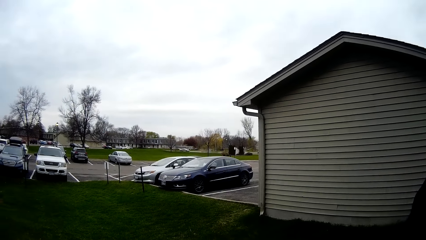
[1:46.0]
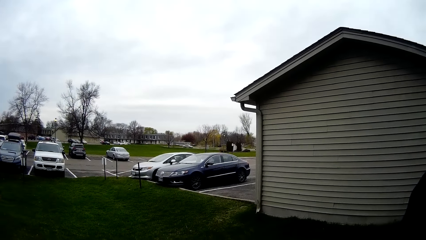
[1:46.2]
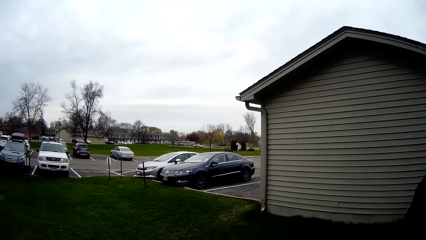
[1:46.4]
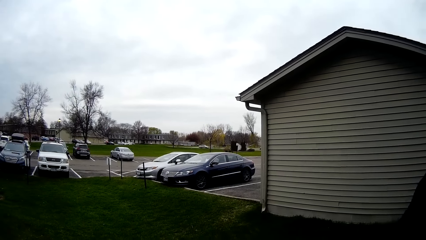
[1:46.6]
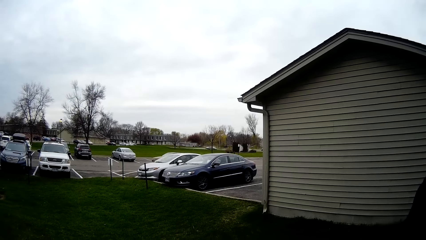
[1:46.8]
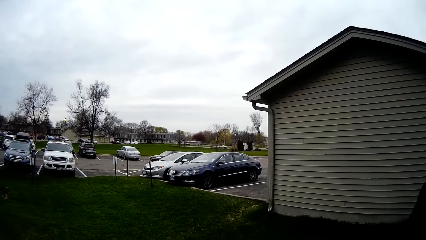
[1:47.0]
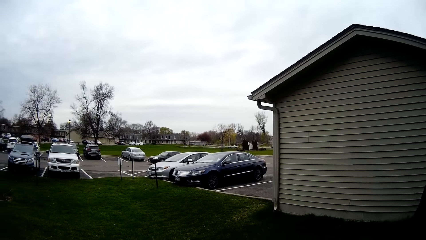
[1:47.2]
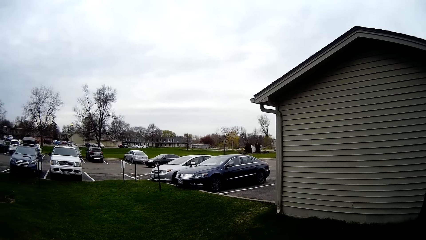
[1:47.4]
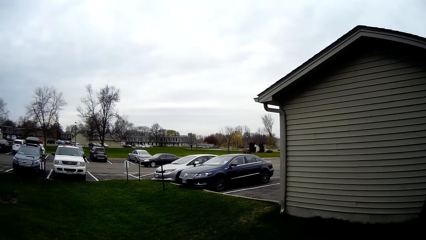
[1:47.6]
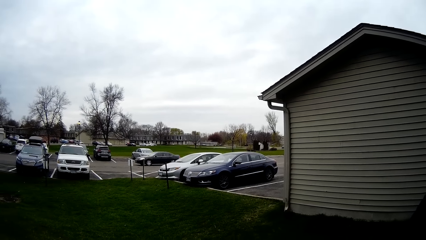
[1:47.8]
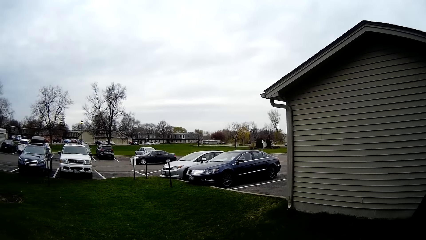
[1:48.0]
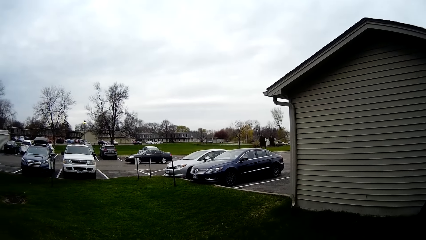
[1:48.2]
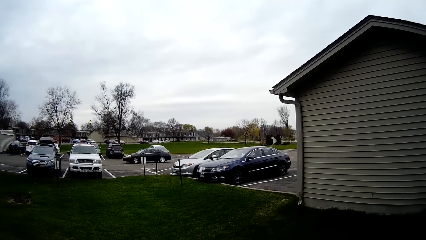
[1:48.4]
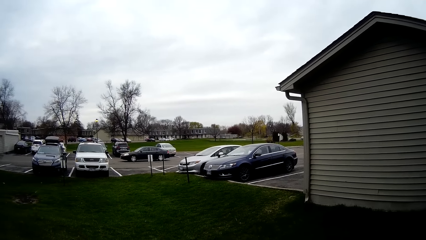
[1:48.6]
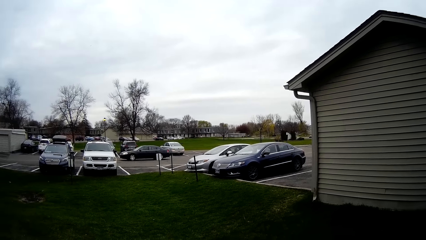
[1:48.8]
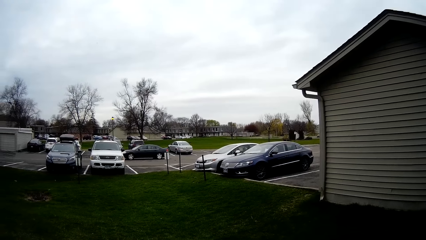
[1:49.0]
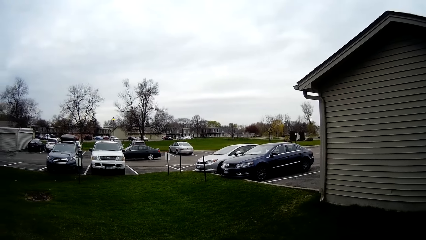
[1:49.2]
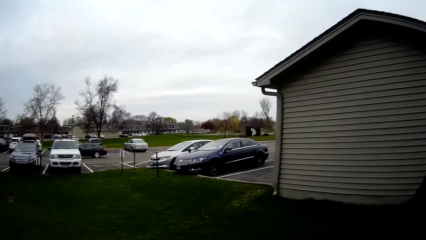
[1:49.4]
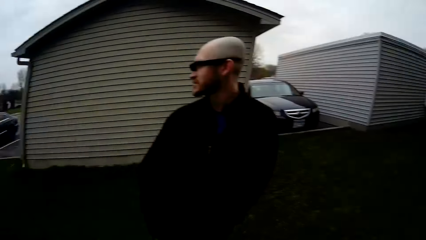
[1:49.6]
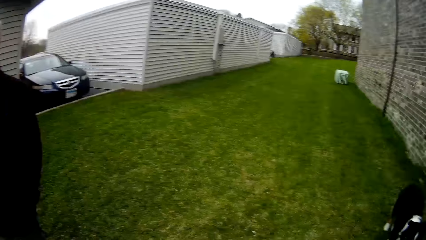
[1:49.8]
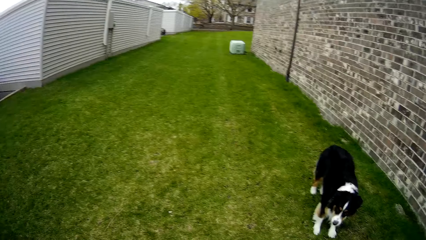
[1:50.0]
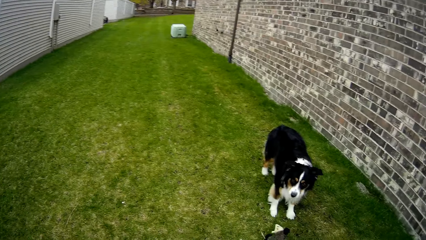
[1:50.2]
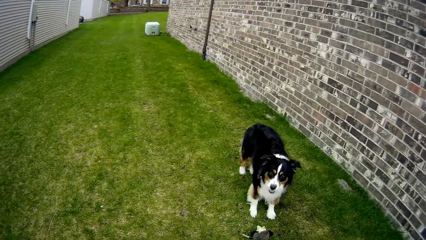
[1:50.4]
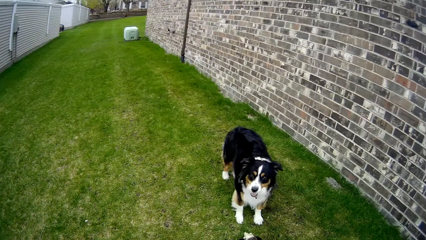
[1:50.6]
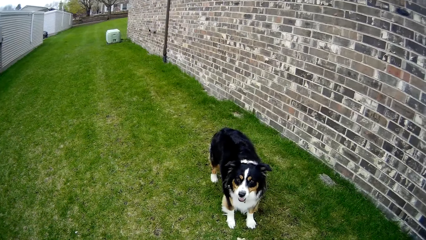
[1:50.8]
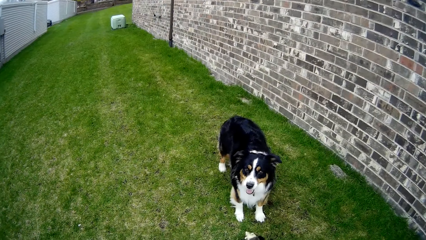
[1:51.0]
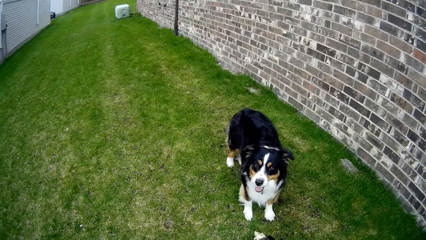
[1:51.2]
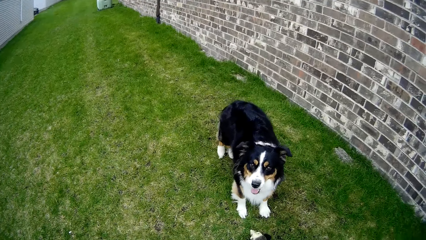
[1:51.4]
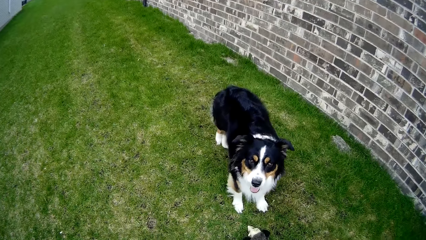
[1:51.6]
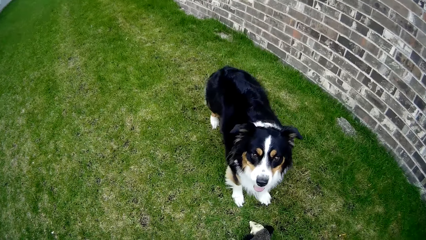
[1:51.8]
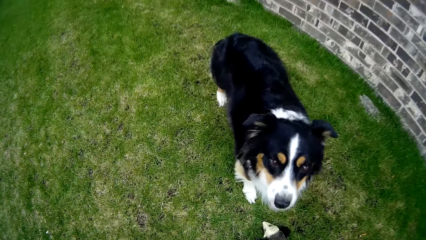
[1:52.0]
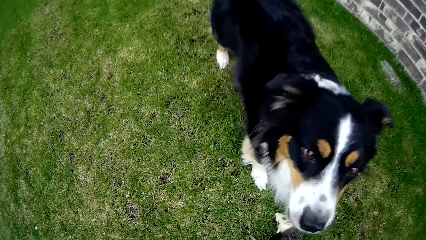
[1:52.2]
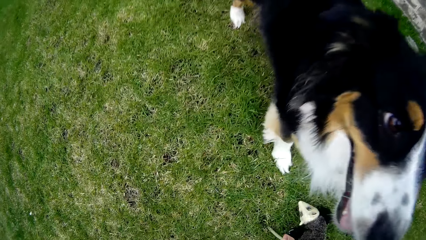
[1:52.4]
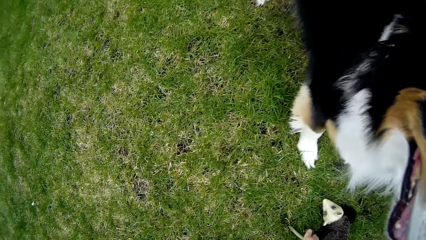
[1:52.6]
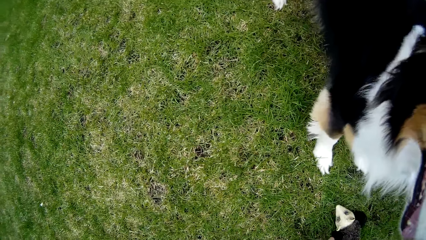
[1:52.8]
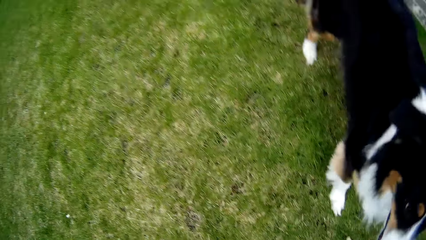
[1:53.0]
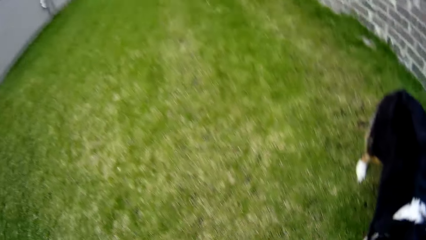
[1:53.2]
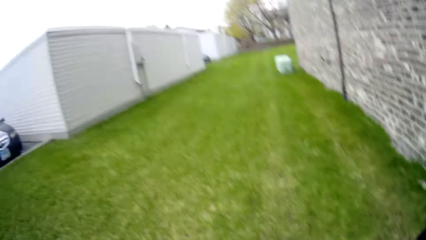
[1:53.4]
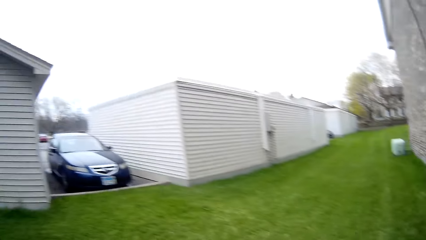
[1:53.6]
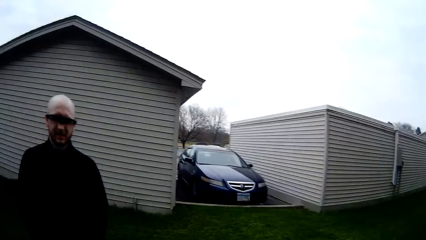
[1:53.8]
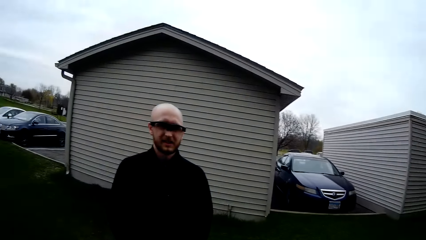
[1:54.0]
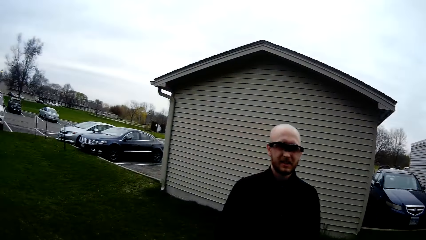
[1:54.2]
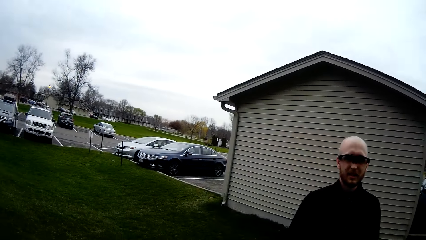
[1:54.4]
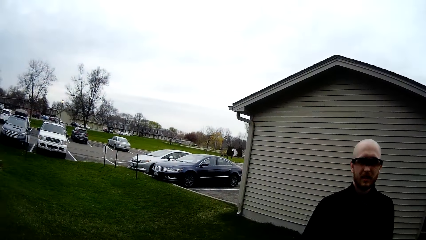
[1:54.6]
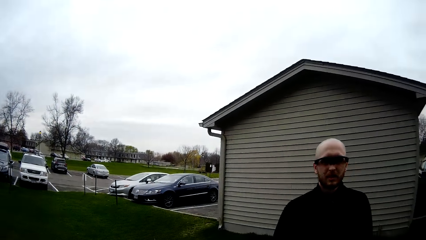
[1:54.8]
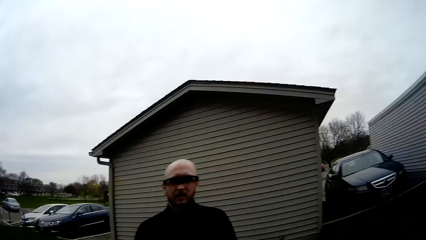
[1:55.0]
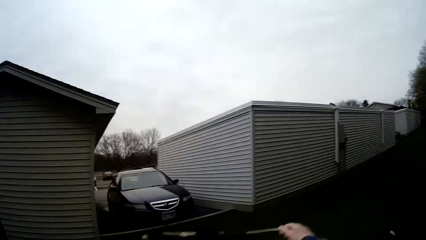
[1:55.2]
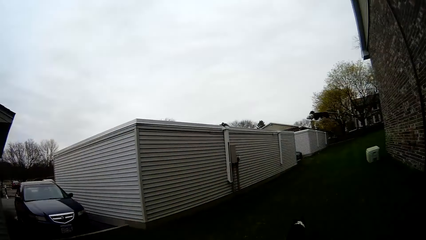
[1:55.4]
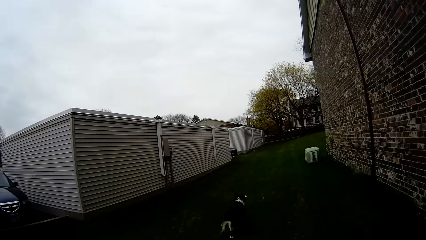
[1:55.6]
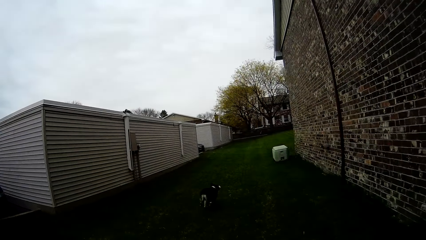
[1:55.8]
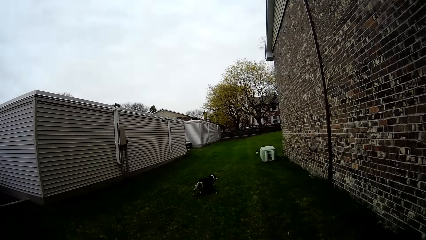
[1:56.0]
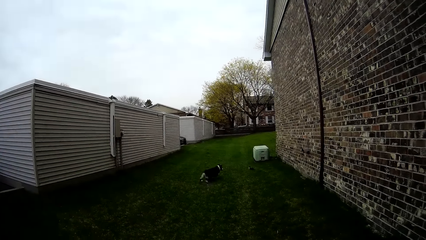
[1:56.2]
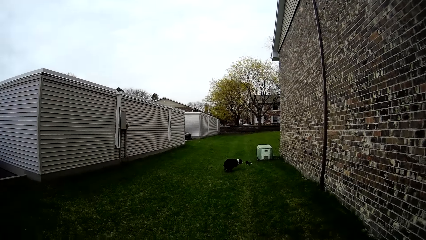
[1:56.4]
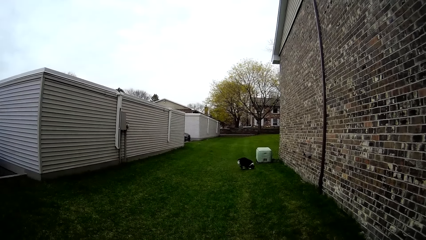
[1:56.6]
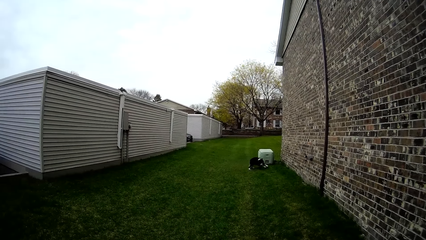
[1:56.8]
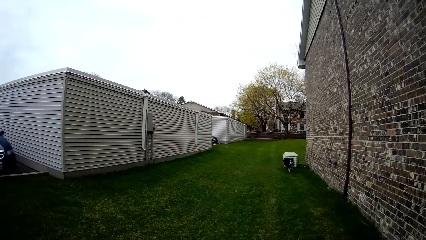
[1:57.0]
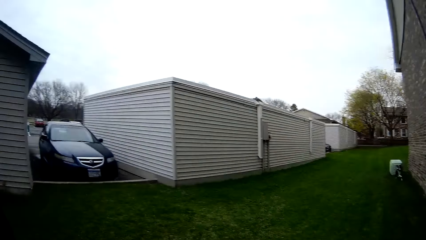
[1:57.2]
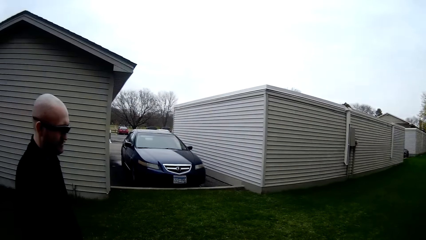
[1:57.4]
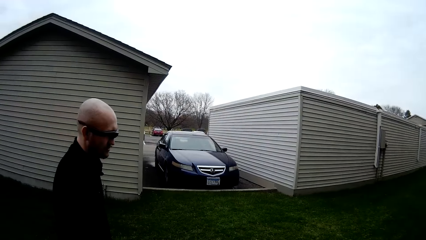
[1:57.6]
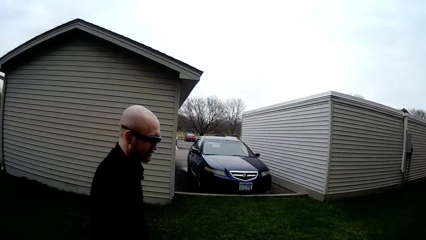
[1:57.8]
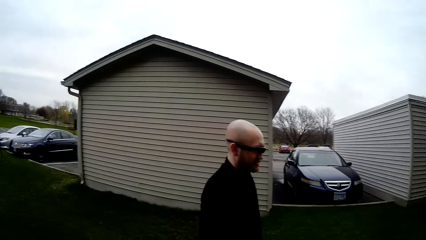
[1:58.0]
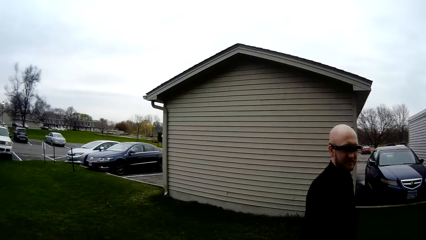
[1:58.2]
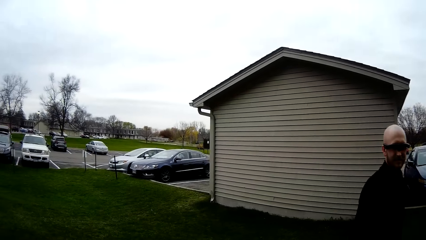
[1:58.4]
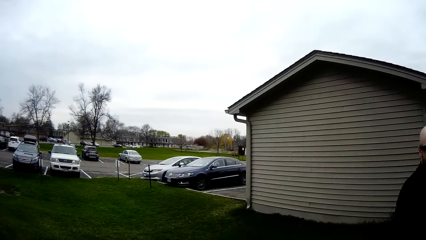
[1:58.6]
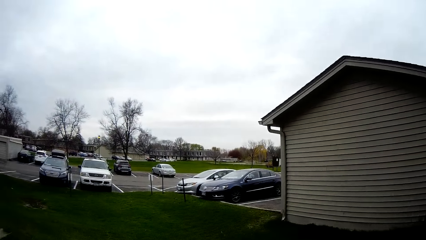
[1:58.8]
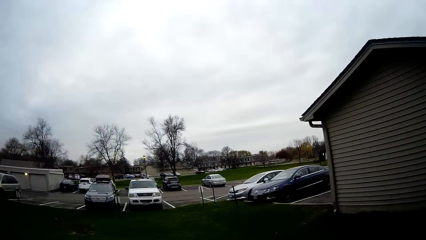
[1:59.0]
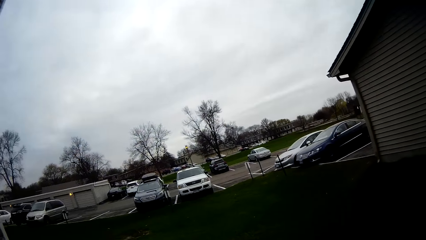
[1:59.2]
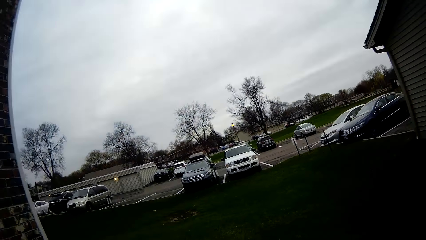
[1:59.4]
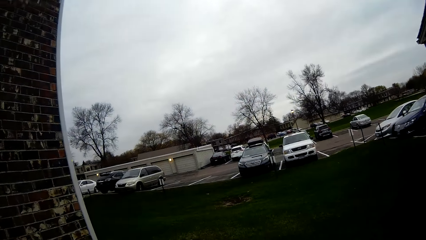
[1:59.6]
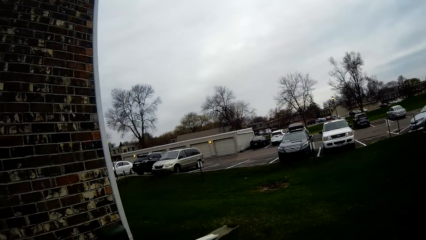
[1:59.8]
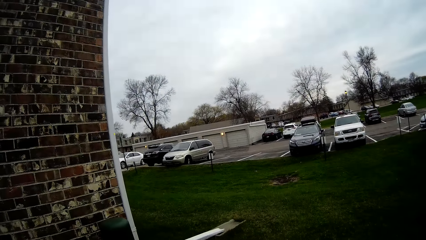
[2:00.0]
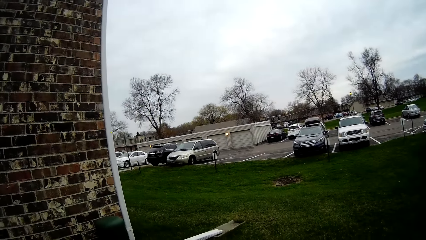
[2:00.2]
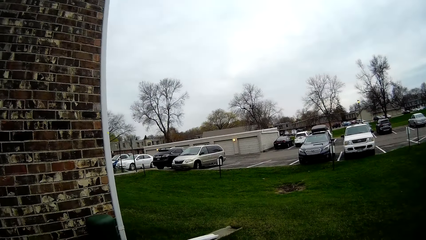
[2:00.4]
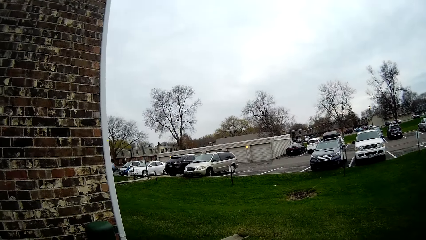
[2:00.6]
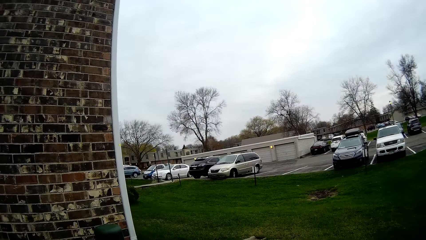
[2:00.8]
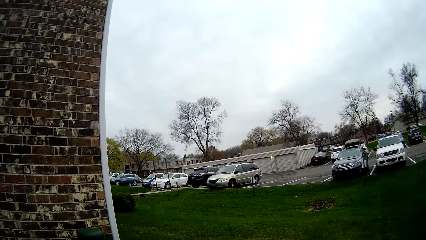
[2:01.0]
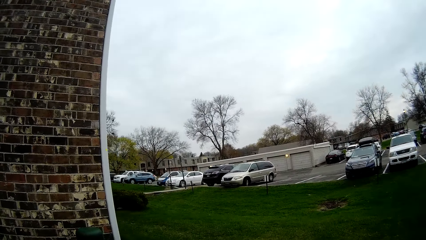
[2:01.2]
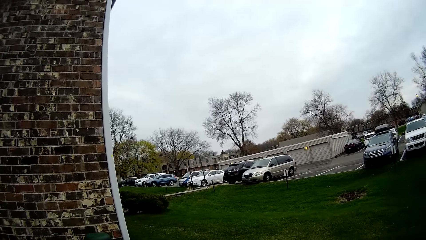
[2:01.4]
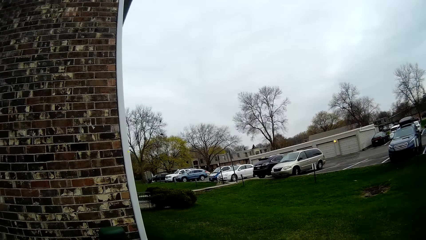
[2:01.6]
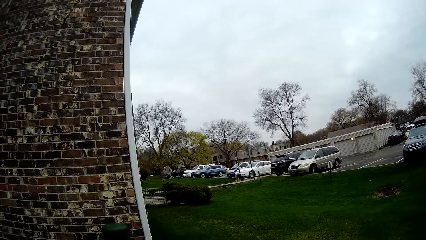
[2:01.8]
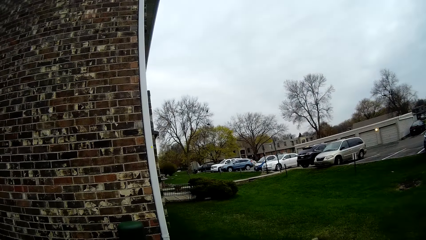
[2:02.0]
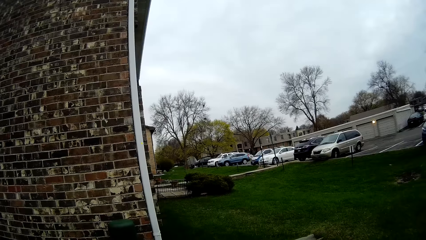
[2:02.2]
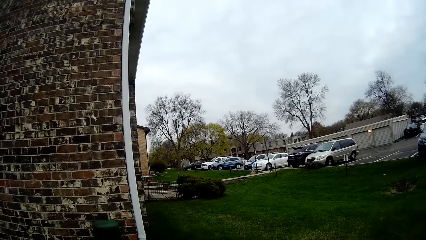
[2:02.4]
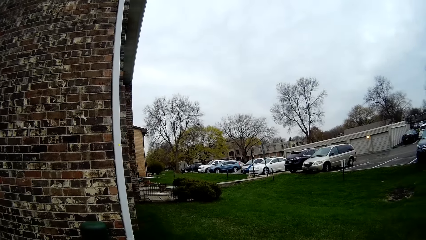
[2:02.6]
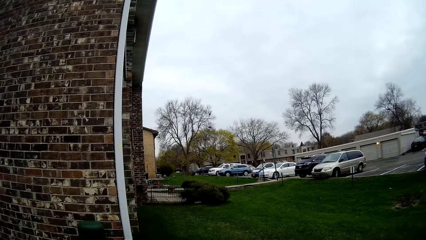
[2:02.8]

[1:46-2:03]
The camera wearer looks around. The dog looks around. The camera wearer throws the toy in her right hand. The dog runs after the toy. The dog picks up the toy from the ground with its mouth. The camera wearer looks around.
